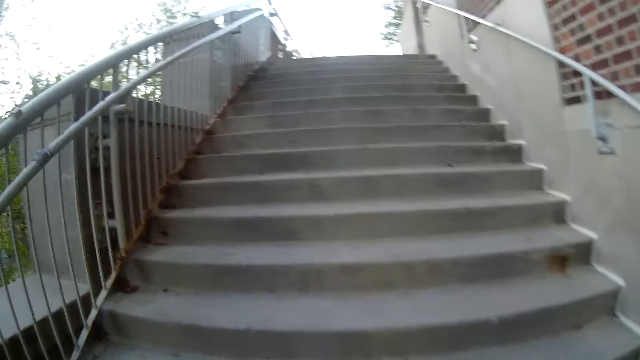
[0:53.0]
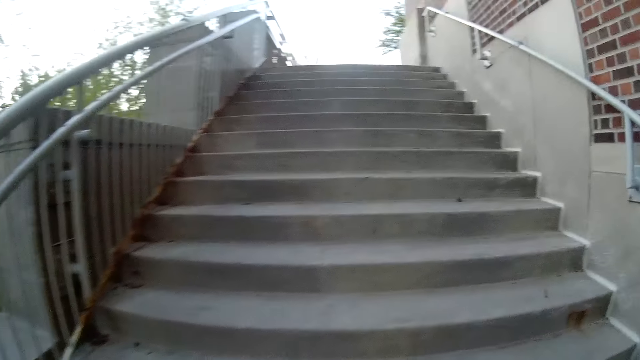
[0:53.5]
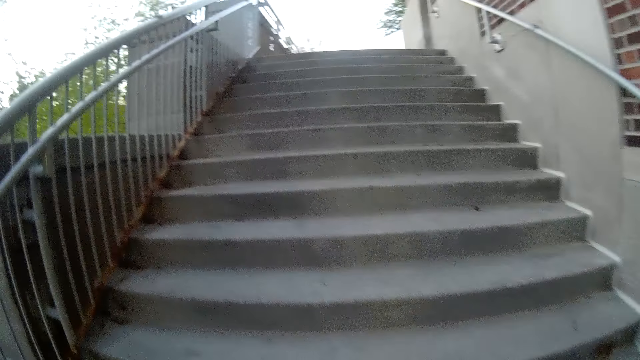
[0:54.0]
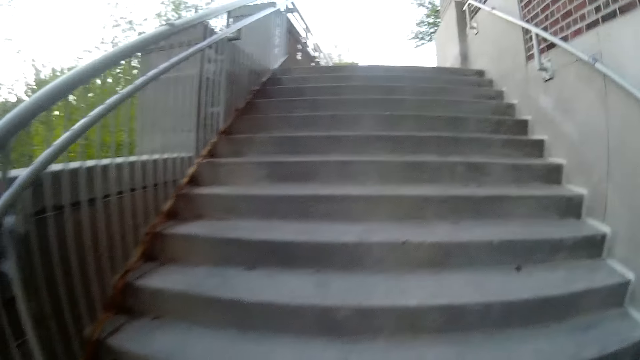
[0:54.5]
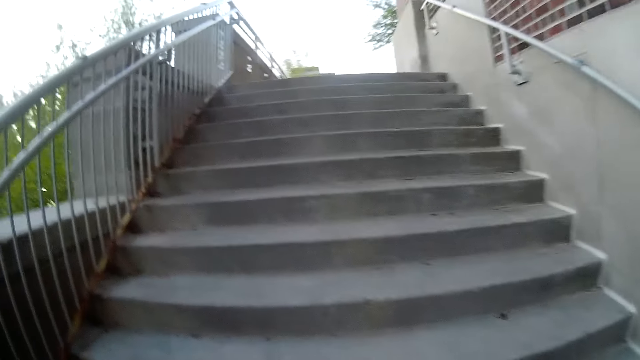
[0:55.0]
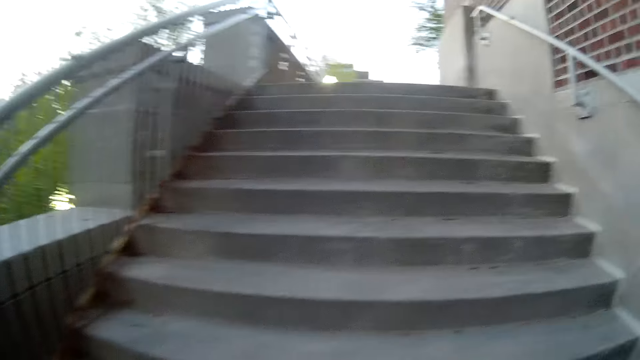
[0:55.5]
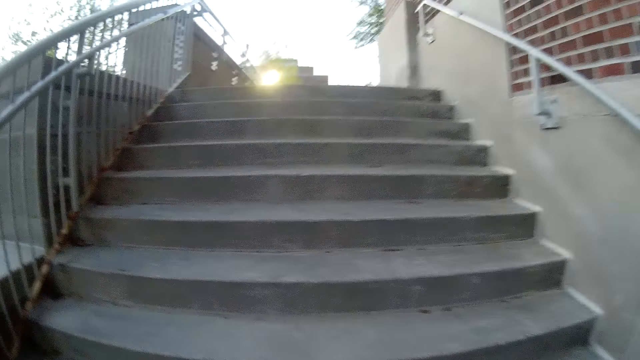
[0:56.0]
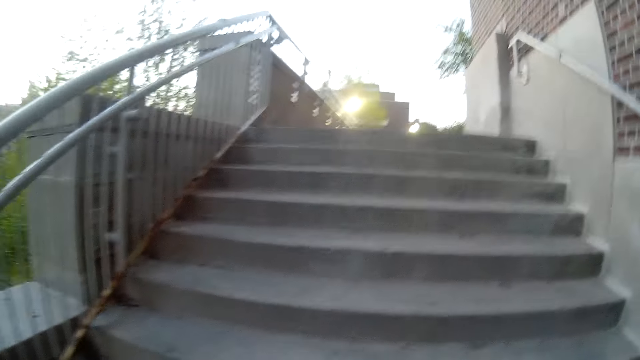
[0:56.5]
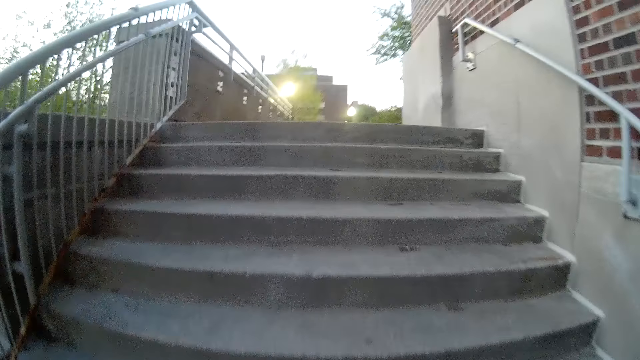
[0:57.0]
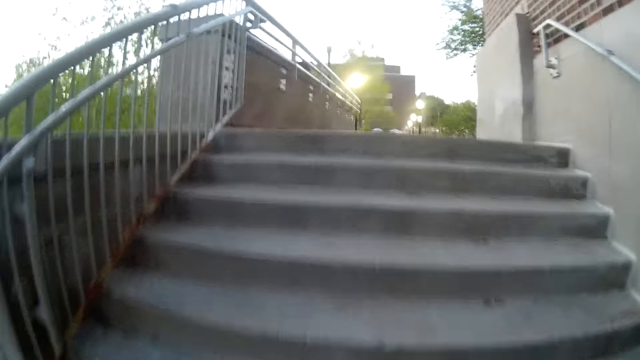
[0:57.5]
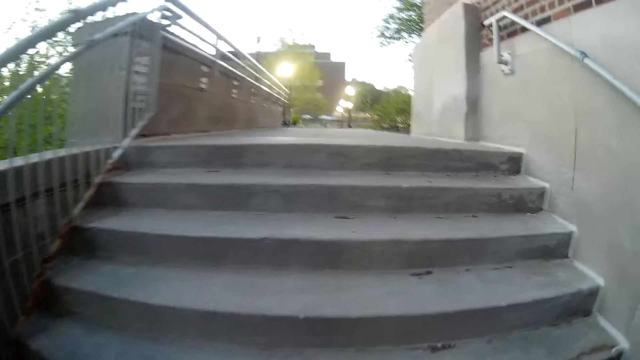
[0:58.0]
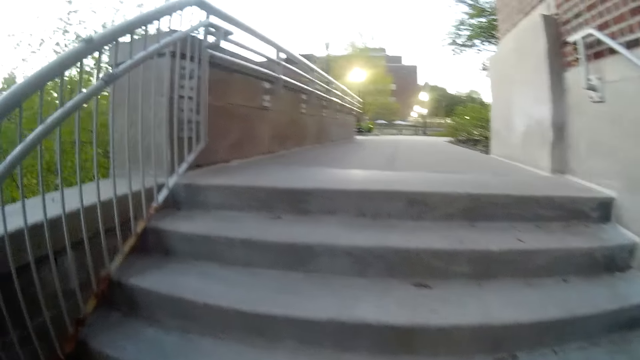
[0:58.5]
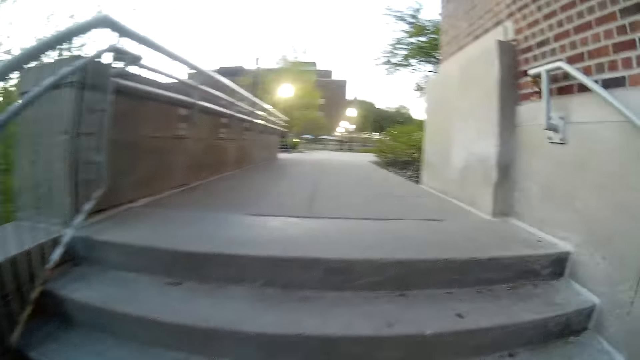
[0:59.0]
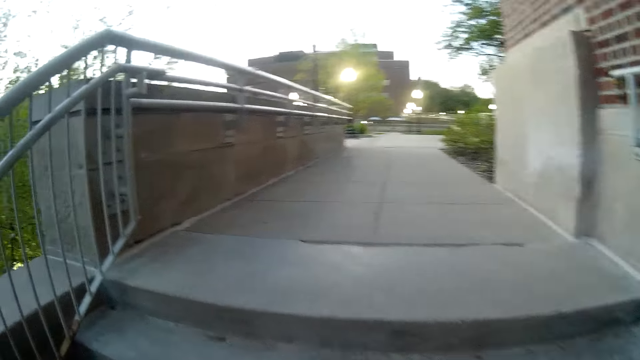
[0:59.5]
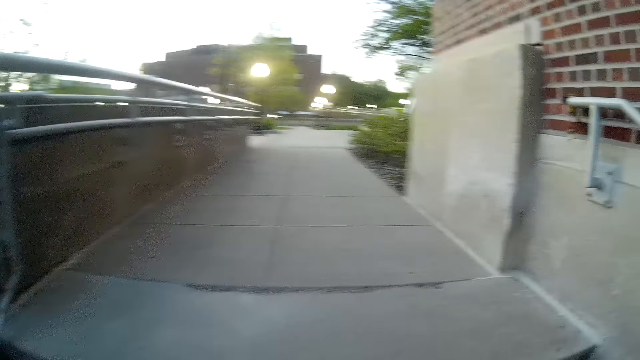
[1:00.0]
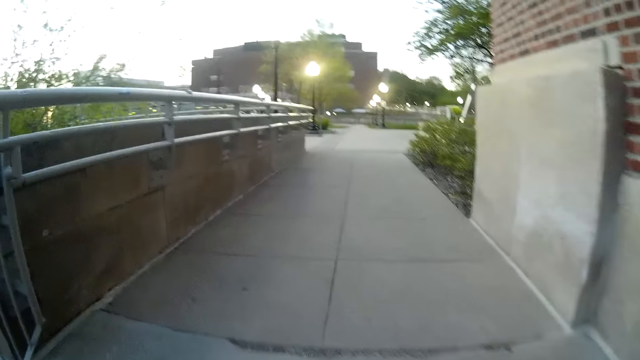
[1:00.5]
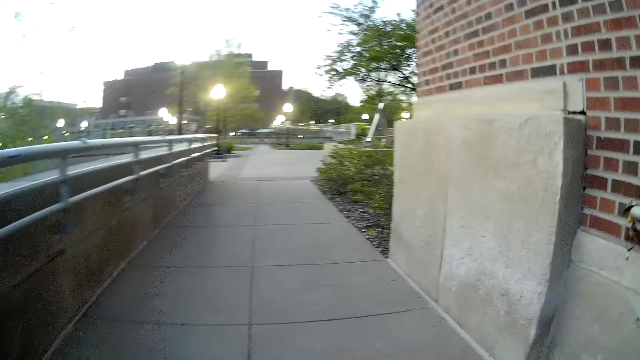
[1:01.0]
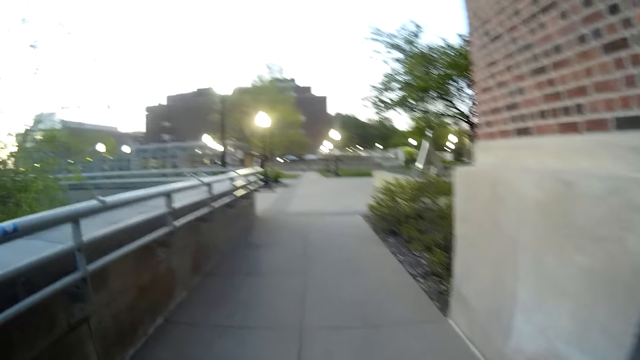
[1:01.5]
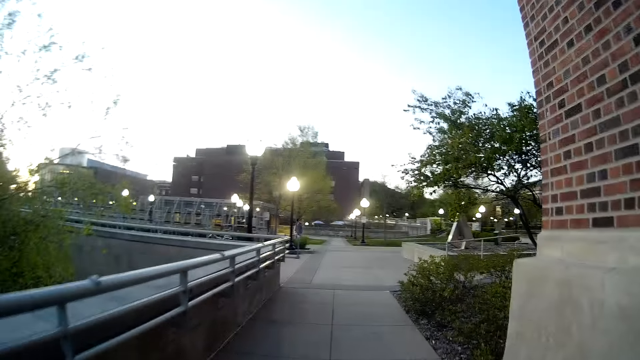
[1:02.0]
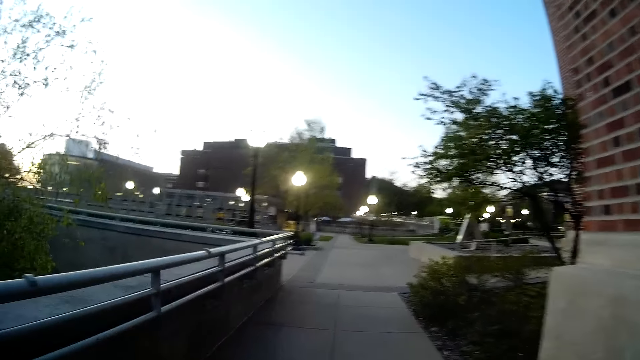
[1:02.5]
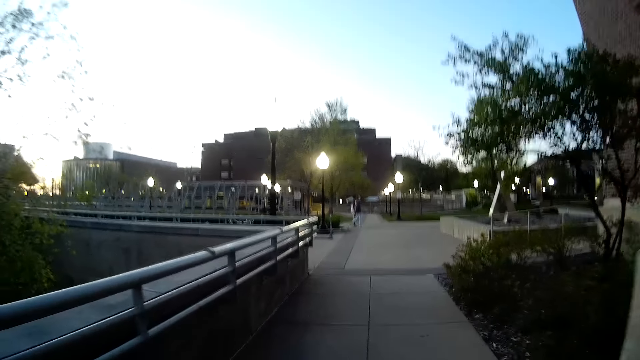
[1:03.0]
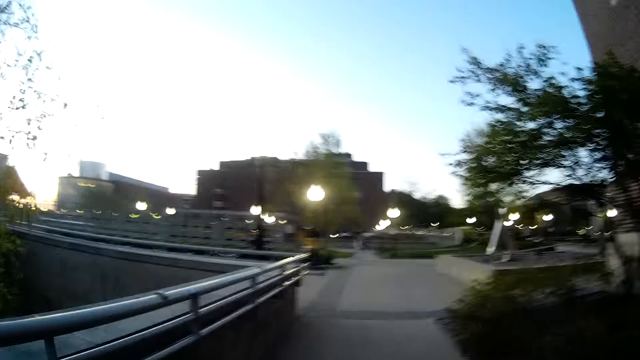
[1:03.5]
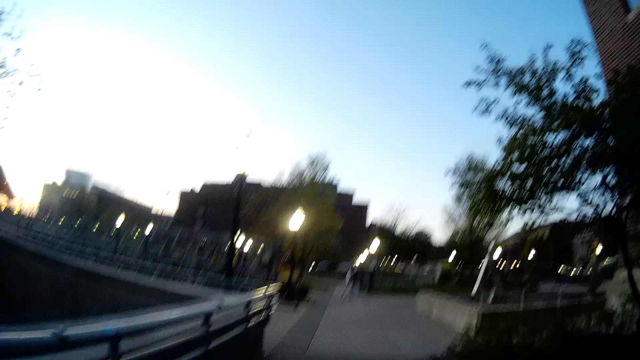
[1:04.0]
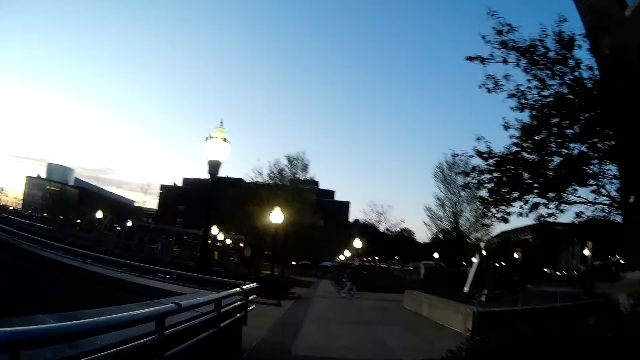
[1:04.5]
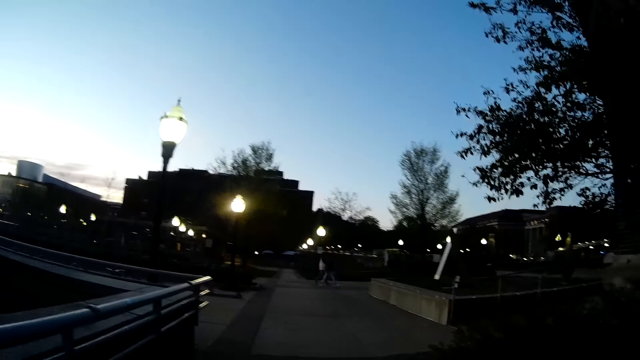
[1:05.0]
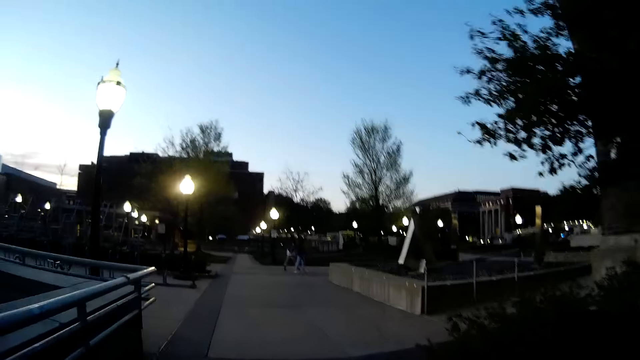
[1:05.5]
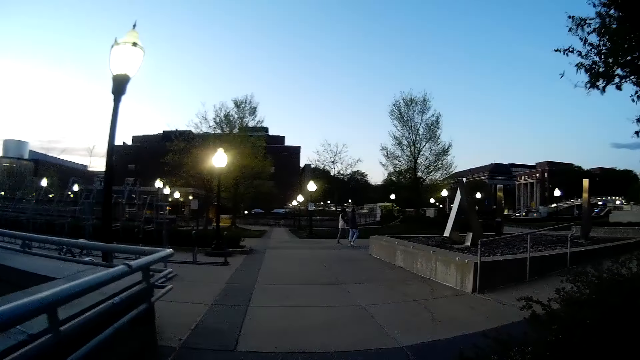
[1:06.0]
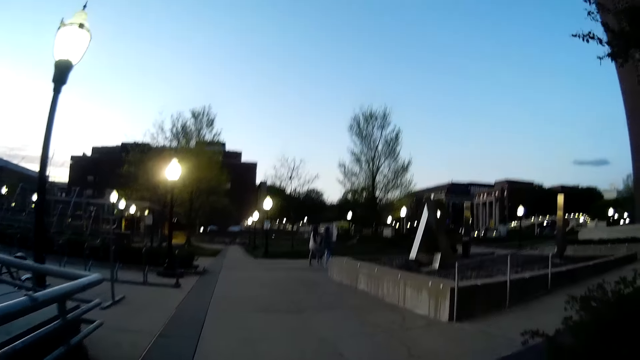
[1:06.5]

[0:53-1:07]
The camera wearer walks on the sidewalk. A man walks past the camera wearer. Another man walks past the camera wearer.

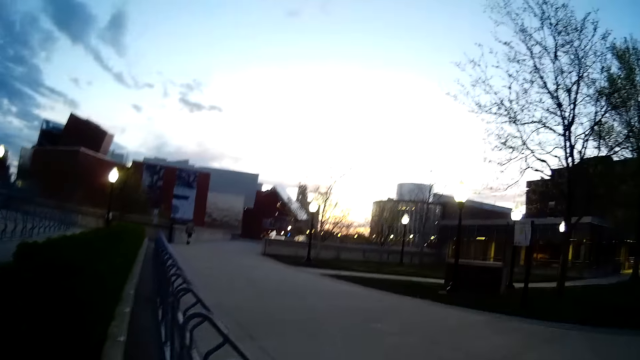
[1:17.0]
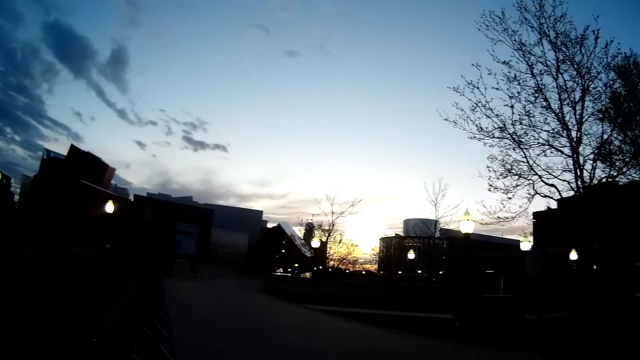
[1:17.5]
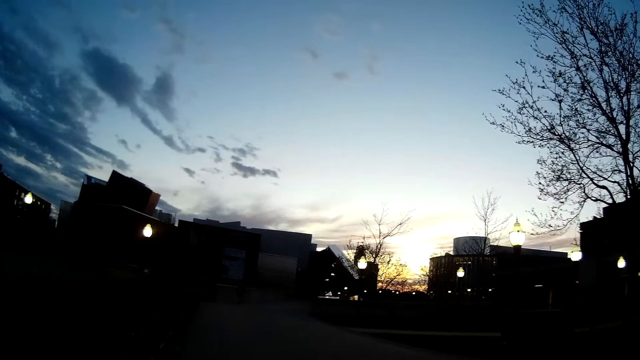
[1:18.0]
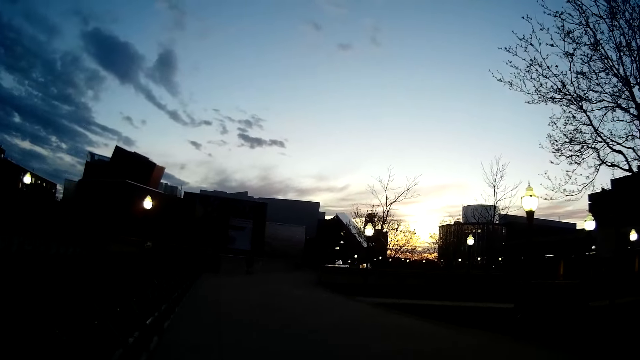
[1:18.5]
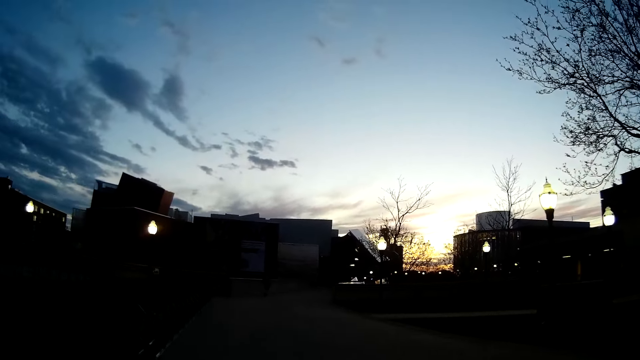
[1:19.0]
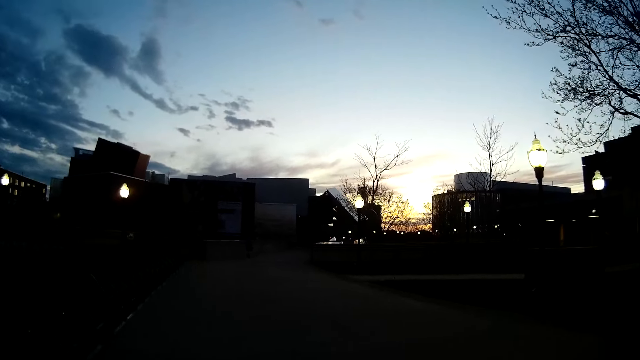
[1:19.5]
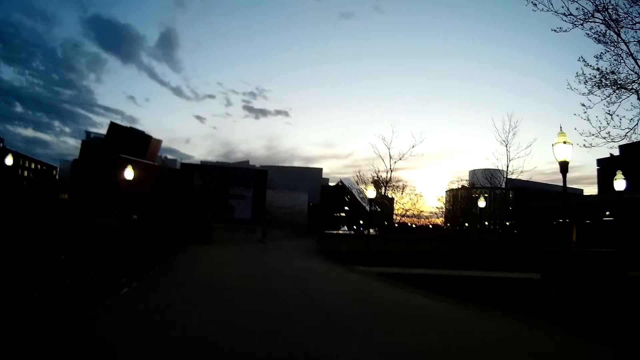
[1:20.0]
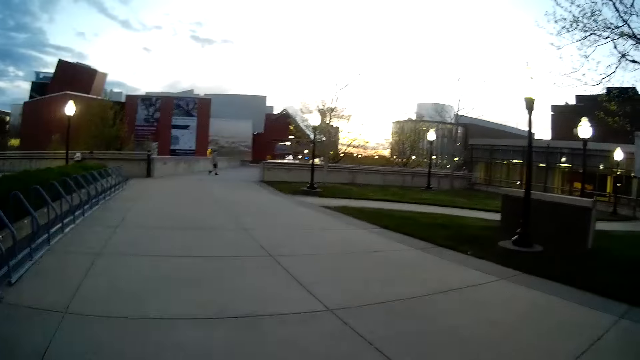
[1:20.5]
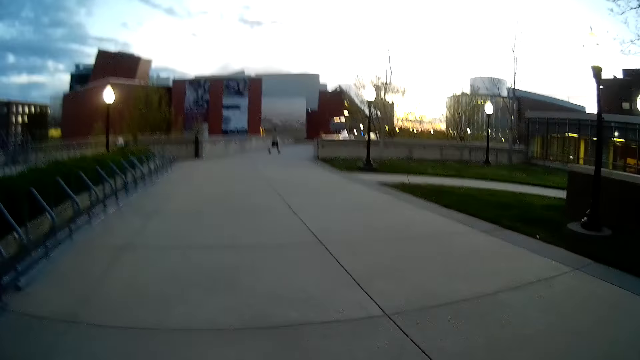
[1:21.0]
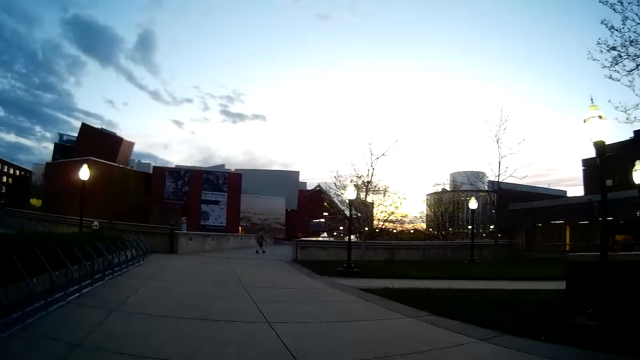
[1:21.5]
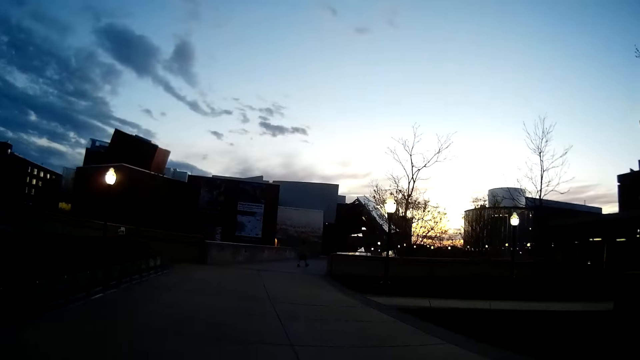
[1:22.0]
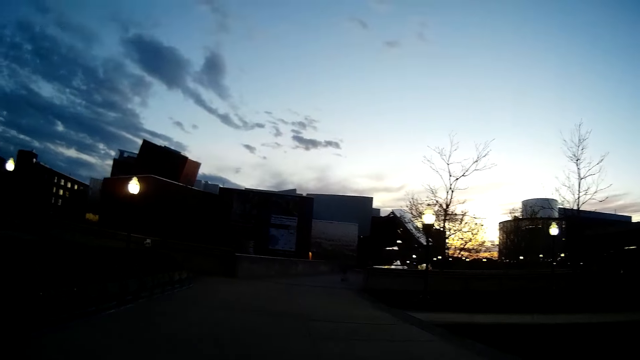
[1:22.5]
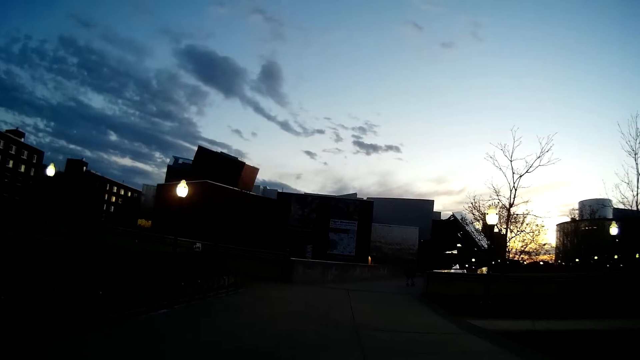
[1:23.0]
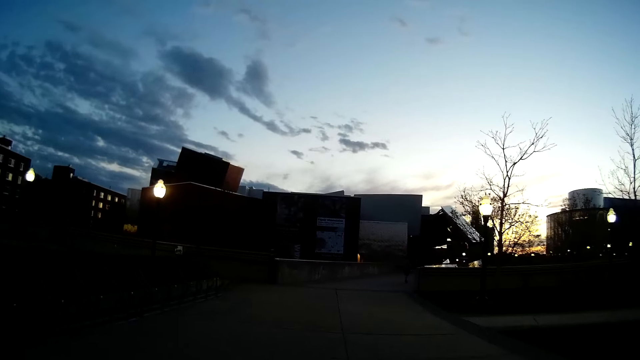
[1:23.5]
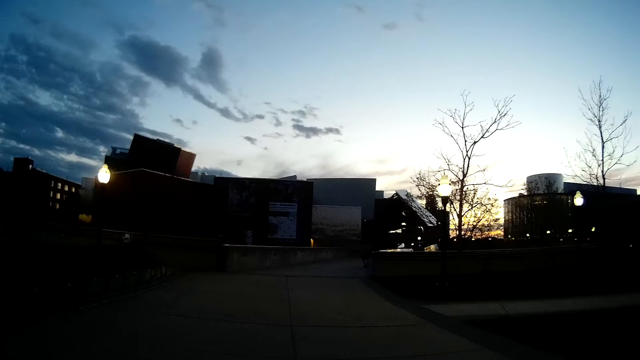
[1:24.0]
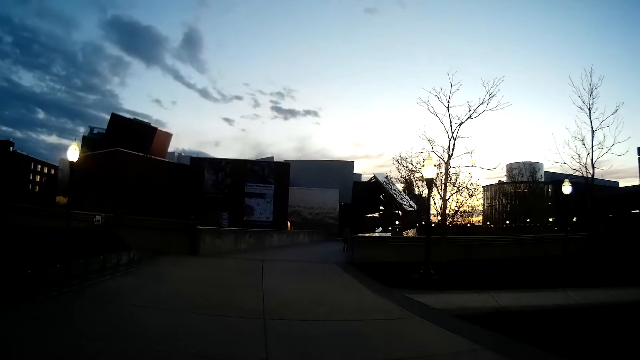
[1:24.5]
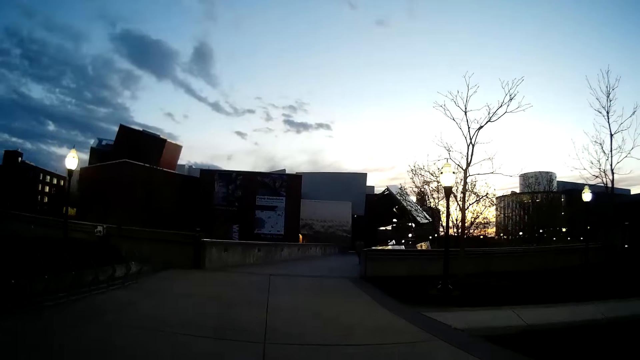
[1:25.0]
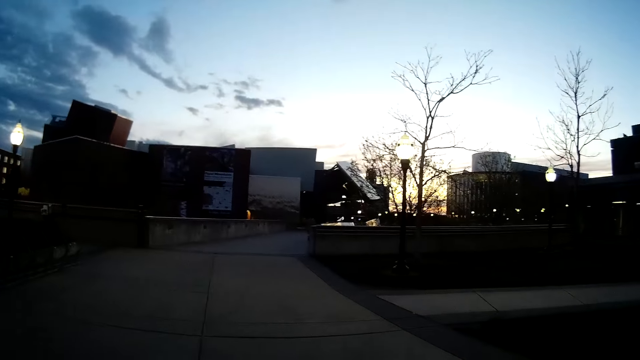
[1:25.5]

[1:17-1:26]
The camera wearer walks on the road.
